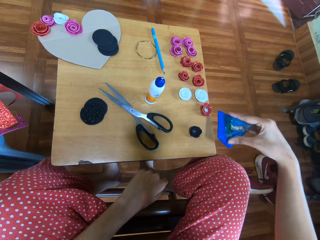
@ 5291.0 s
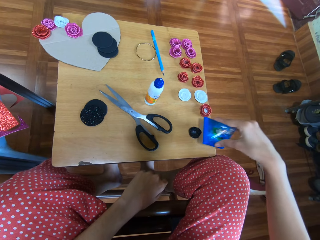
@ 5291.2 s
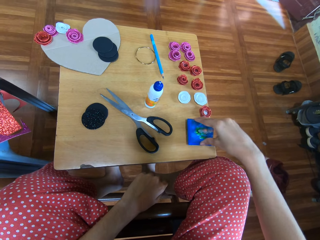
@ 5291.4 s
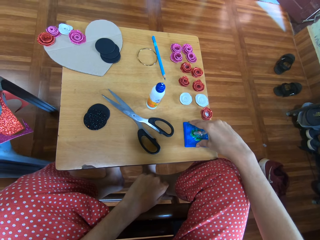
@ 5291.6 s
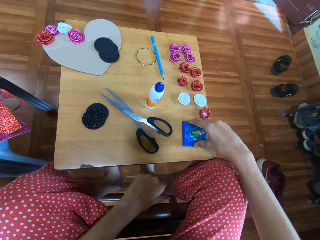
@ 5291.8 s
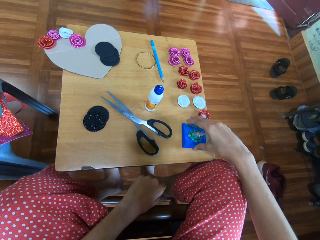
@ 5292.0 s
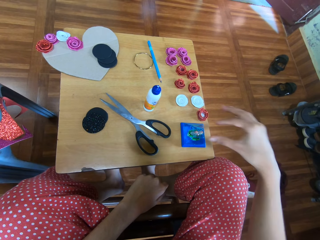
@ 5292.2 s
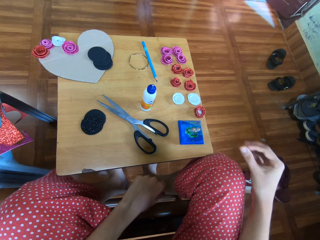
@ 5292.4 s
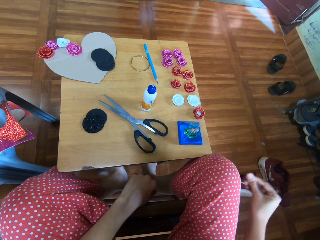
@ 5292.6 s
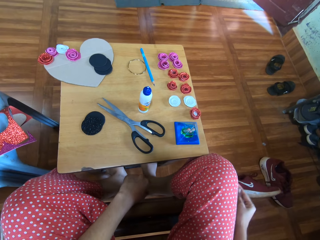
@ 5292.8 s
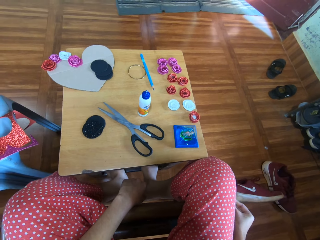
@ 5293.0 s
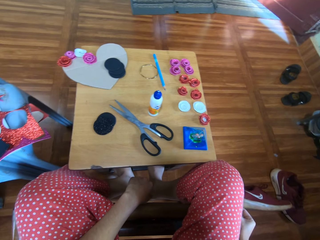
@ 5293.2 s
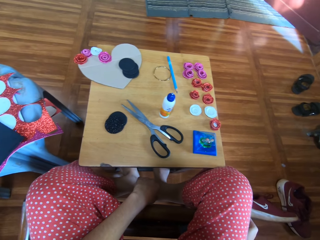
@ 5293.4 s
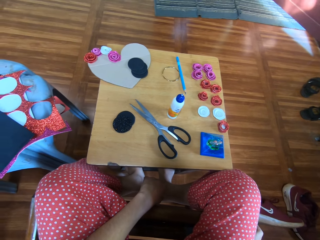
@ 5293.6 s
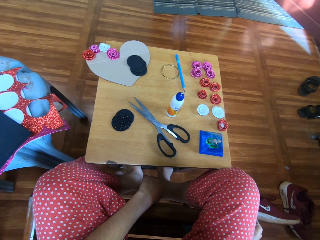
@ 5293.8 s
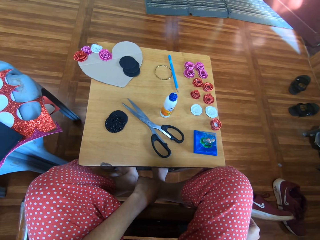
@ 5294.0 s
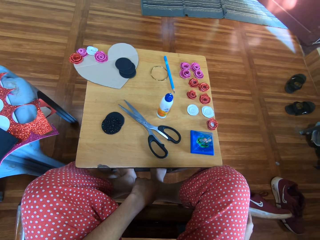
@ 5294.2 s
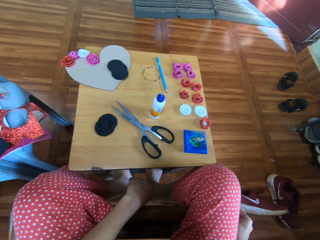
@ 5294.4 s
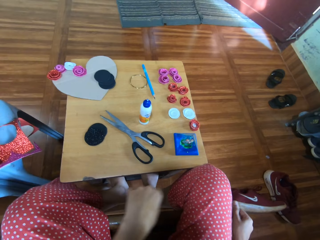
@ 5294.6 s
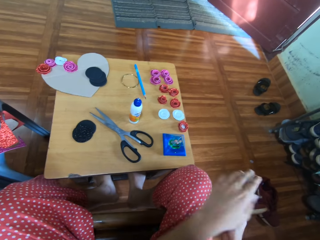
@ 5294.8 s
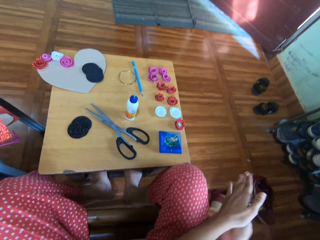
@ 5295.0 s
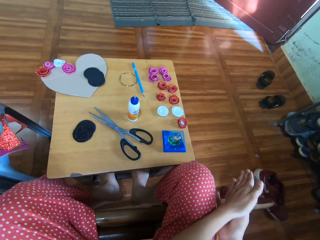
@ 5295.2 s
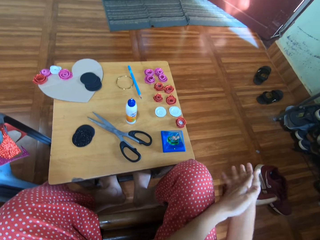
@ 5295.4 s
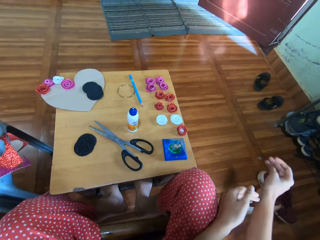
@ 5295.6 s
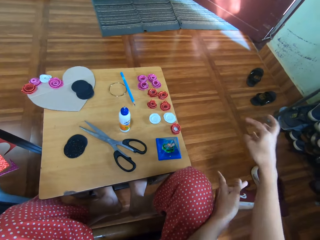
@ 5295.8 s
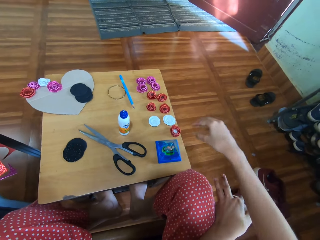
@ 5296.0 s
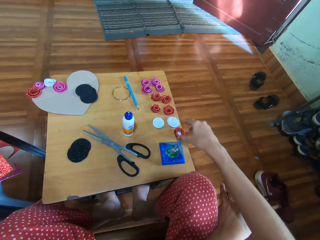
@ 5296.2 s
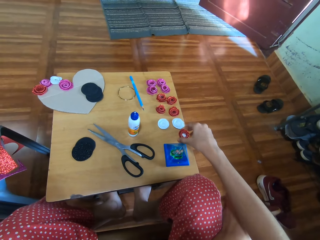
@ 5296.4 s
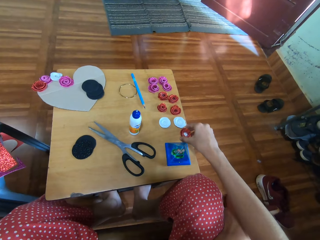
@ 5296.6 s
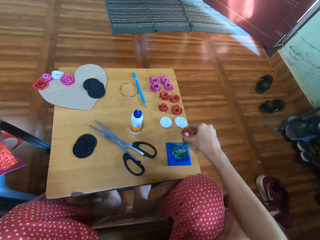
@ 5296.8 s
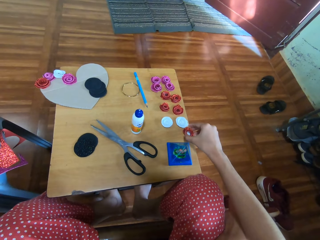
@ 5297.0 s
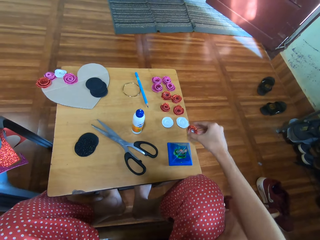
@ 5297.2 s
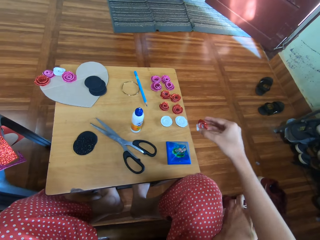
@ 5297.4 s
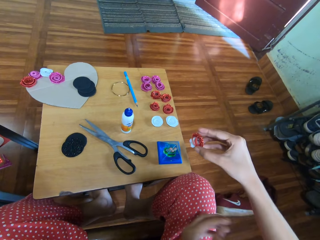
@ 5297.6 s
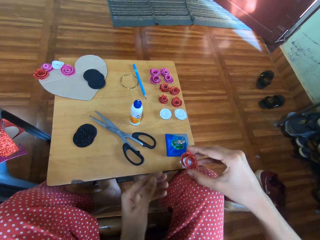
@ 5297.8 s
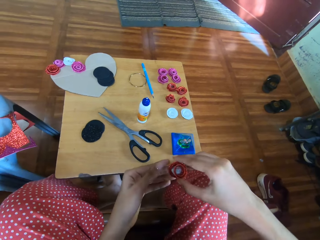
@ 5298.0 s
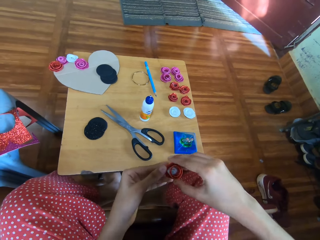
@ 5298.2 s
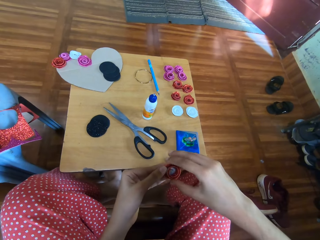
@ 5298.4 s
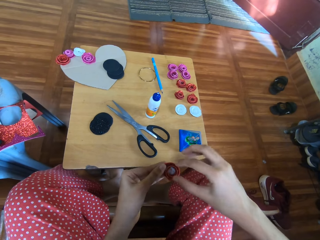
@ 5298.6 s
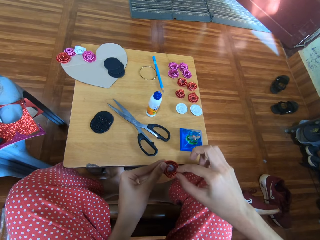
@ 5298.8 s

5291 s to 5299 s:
The camera wearer lifts the plastic pyramid container. They put down the plastic pyramid container on the table. They look at the table. They rub hands. They wipe hands. They pick something from the table with the right hand. They hold the object with both hands.

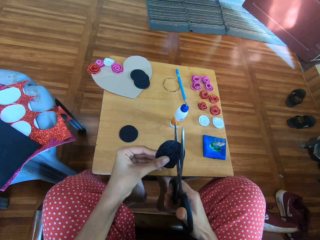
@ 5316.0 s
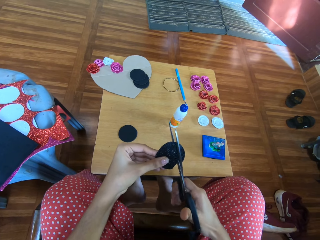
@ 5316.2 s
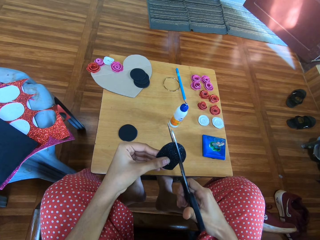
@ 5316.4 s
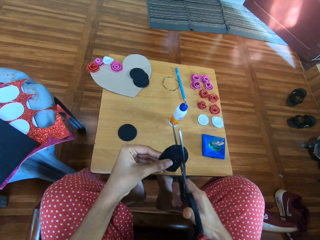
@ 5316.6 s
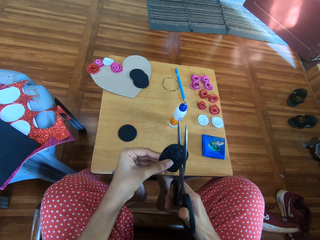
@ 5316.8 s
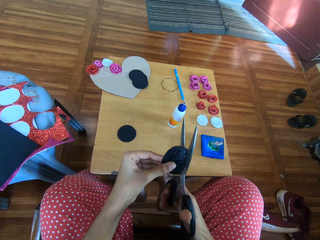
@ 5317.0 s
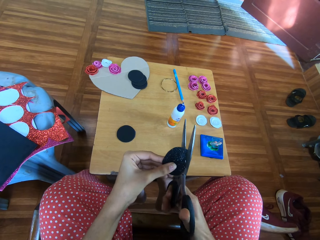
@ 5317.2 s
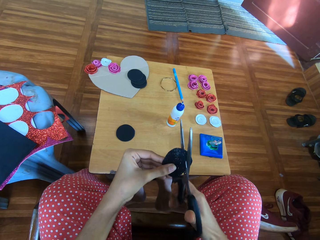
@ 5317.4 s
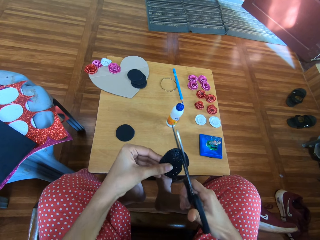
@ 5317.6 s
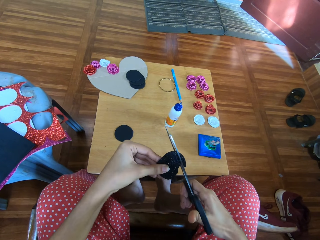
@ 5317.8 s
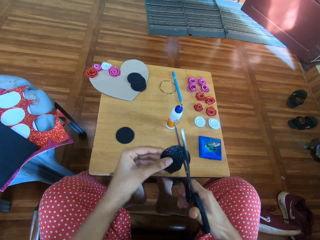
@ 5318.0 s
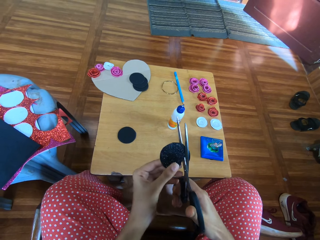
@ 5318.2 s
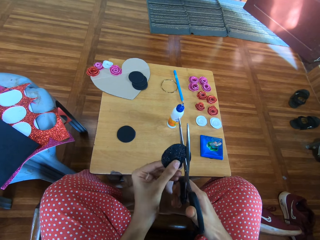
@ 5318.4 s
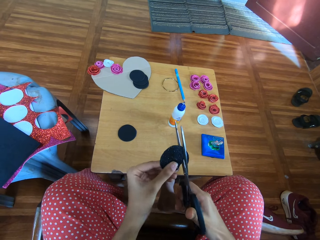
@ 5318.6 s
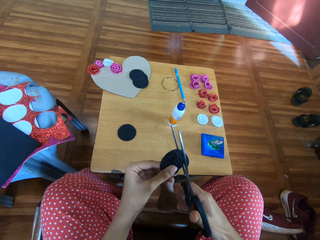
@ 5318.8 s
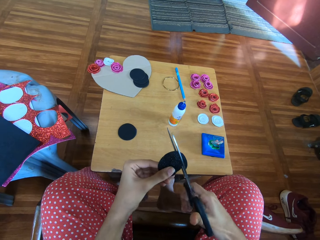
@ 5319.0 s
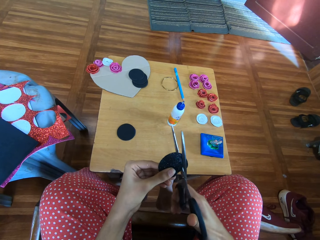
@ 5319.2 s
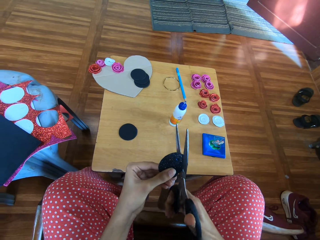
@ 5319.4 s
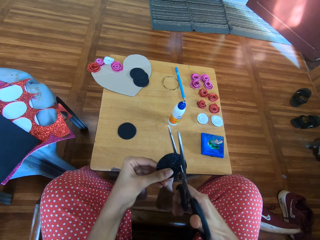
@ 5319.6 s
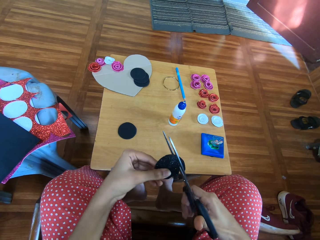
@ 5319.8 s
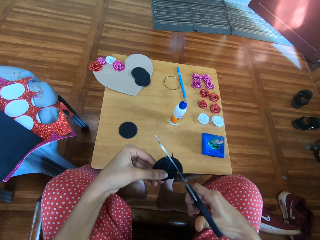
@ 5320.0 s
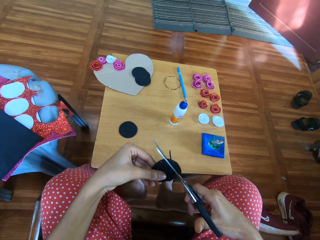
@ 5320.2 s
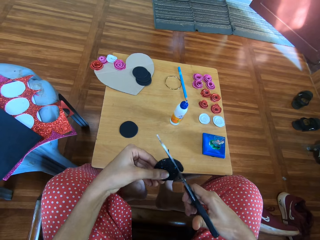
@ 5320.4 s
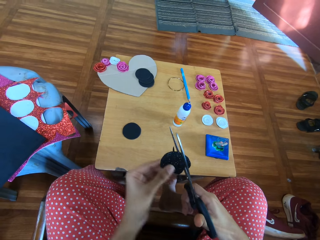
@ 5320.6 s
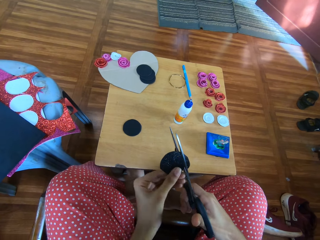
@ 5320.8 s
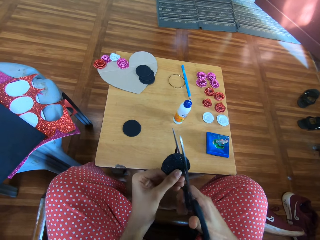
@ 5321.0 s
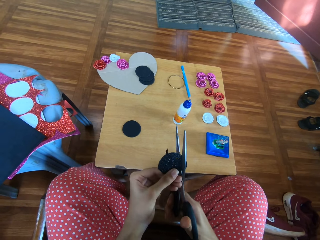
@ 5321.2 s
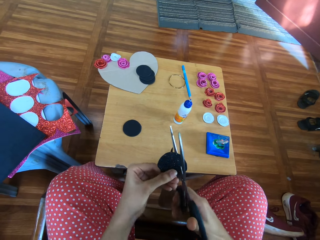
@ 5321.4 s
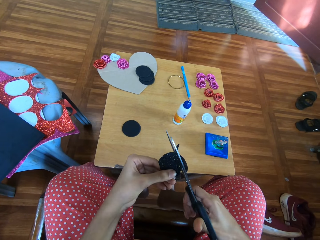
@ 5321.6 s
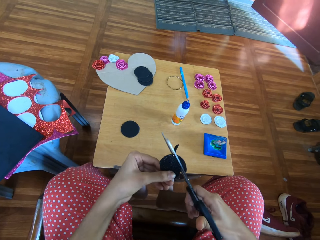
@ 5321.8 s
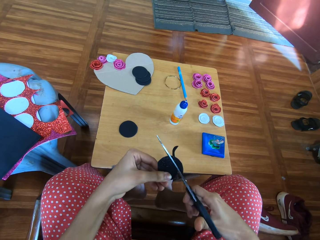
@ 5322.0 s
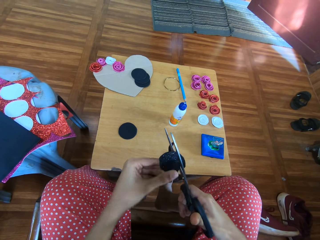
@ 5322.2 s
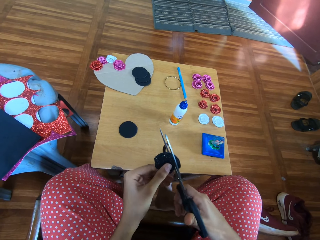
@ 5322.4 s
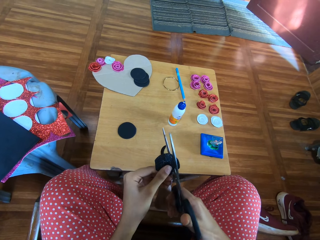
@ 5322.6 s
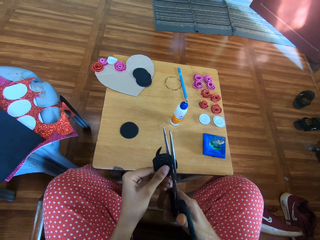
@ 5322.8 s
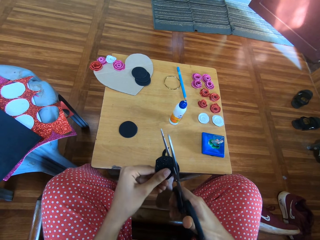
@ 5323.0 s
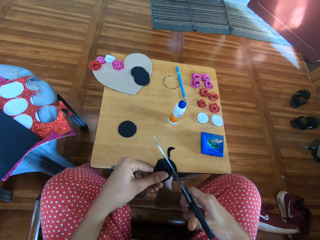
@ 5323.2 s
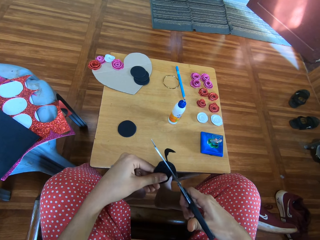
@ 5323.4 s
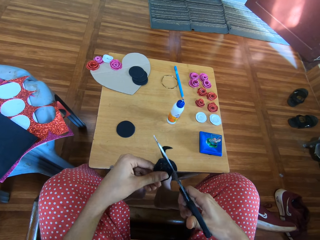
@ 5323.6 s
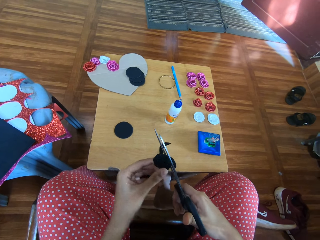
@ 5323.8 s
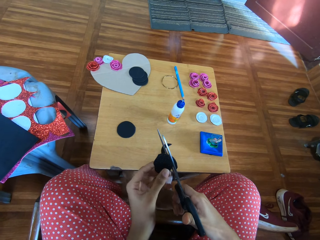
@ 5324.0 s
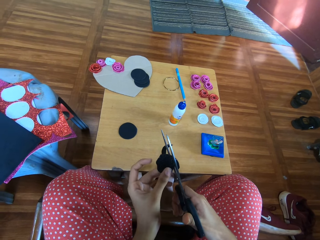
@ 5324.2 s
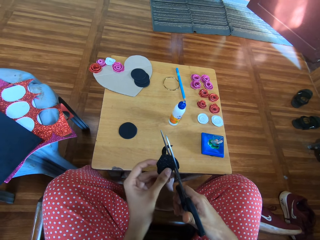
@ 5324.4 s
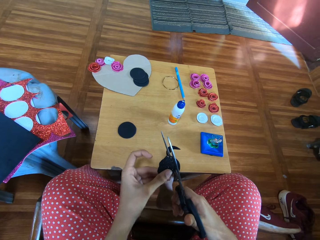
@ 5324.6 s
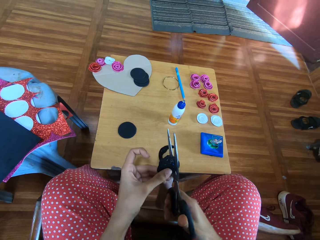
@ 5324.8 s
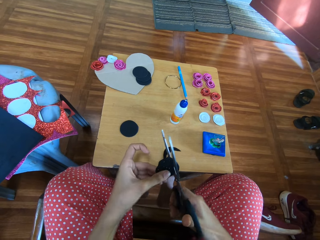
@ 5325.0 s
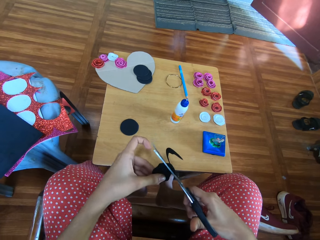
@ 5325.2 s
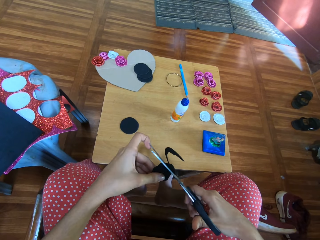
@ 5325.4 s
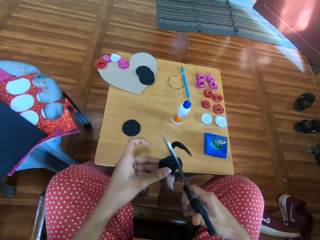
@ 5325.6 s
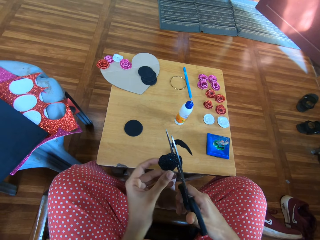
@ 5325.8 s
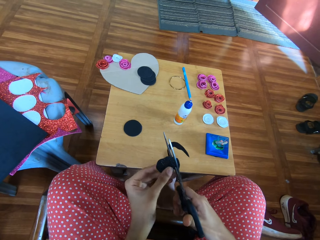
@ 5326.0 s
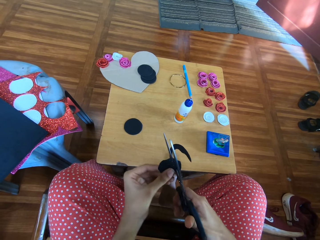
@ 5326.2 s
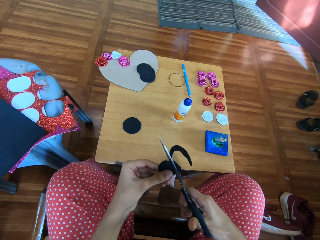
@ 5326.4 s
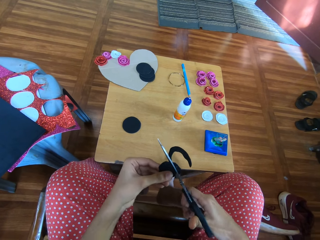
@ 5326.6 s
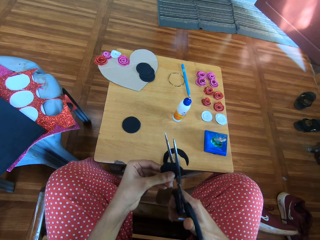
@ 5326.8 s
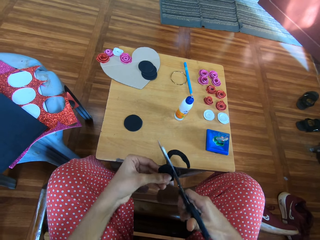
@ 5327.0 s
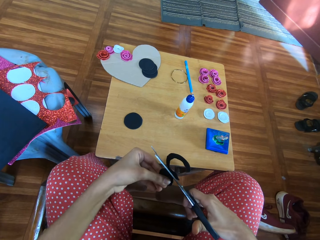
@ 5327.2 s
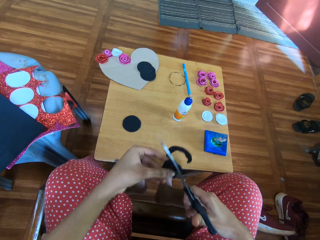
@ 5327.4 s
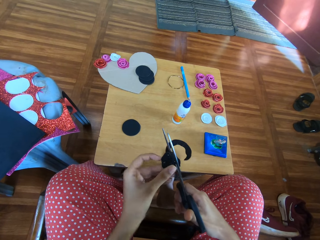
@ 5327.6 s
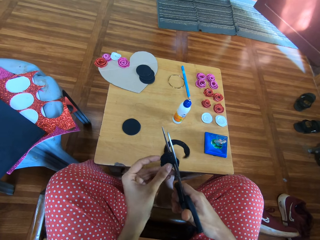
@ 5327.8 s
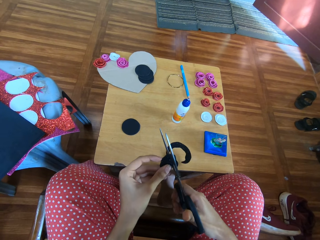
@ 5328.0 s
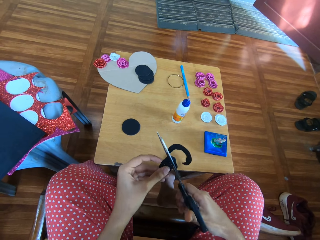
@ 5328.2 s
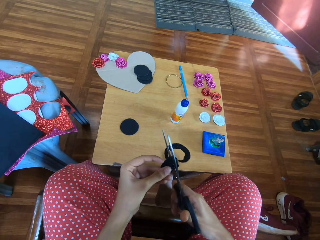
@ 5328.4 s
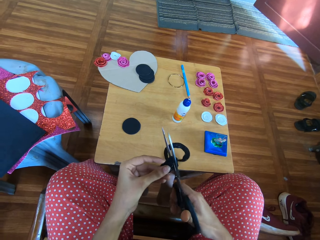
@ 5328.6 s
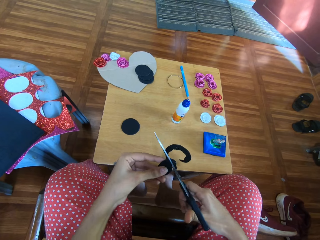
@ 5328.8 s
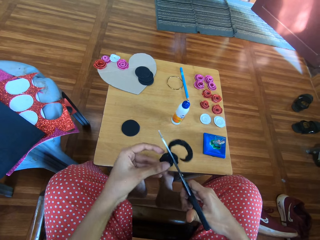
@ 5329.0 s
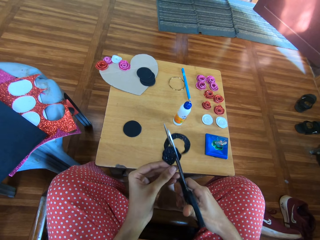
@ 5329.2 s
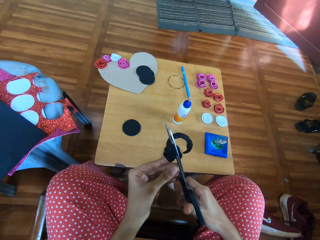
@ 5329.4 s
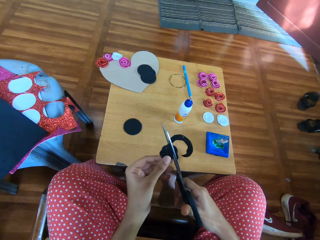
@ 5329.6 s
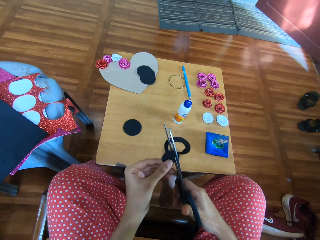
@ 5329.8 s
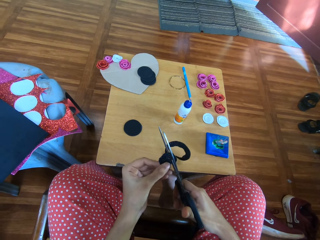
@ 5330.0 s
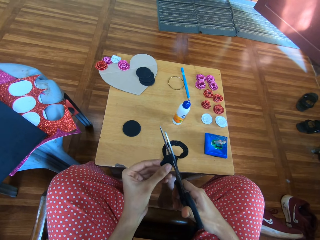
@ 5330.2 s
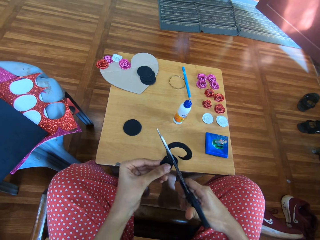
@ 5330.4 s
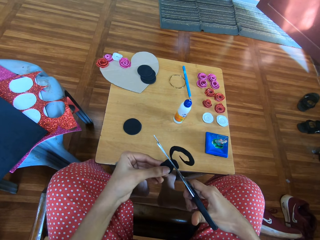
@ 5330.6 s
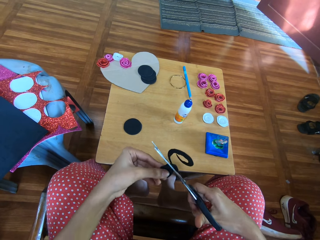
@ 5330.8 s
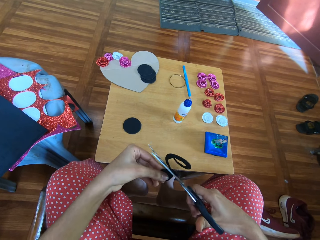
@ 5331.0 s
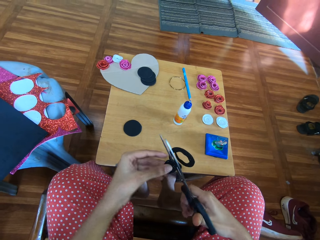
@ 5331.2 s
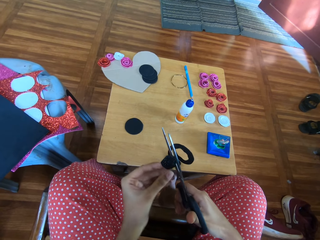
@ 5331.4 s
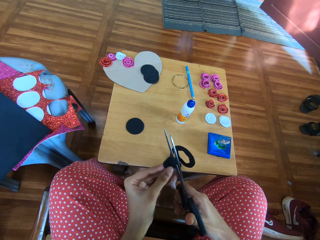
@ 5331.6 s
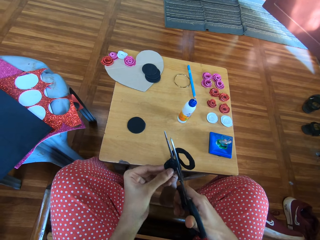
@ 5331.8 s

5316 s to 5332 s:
The camera wearer cuts the glitter round.
